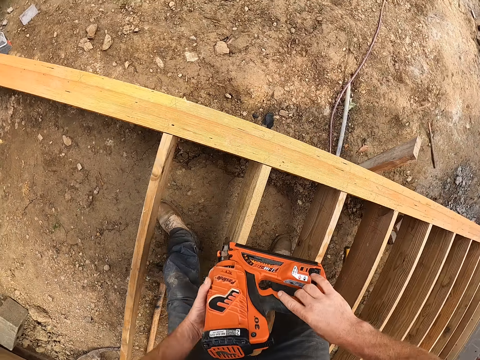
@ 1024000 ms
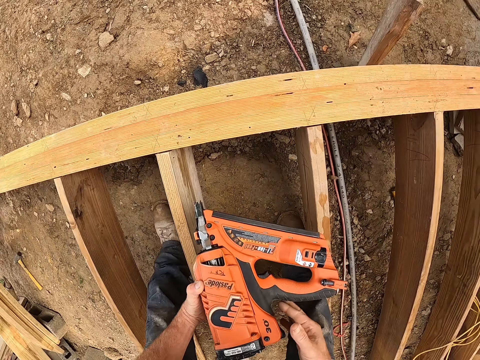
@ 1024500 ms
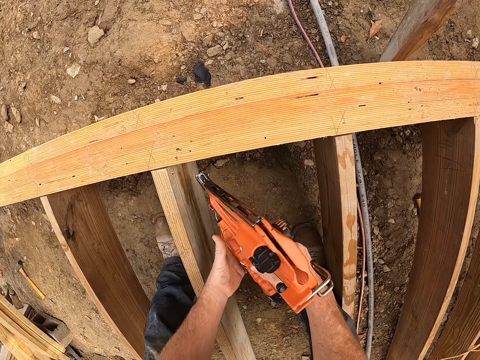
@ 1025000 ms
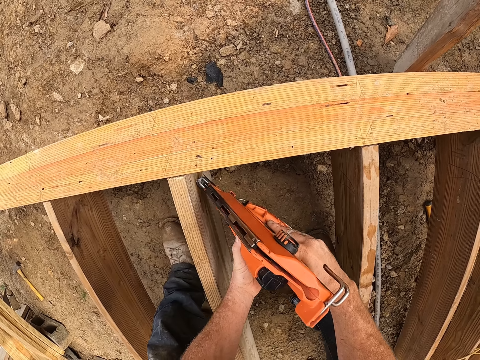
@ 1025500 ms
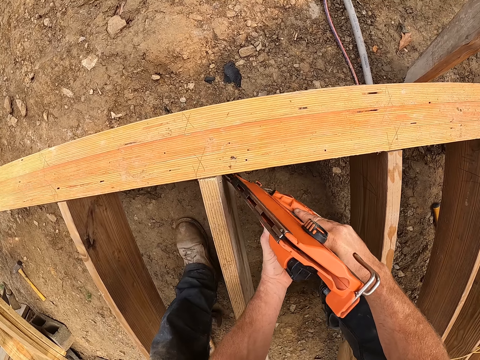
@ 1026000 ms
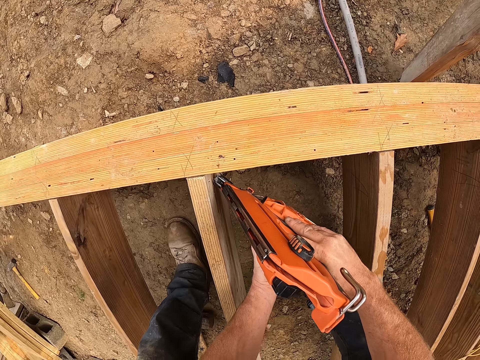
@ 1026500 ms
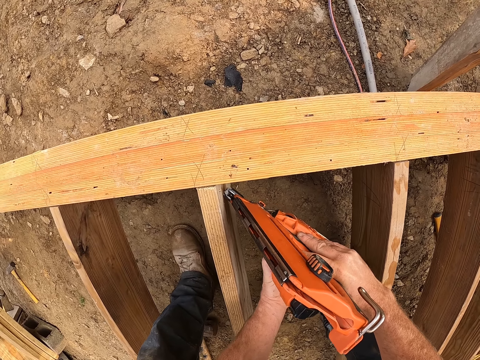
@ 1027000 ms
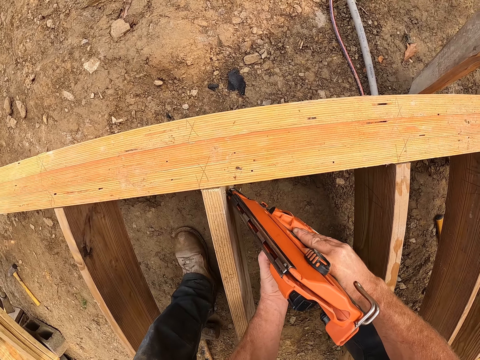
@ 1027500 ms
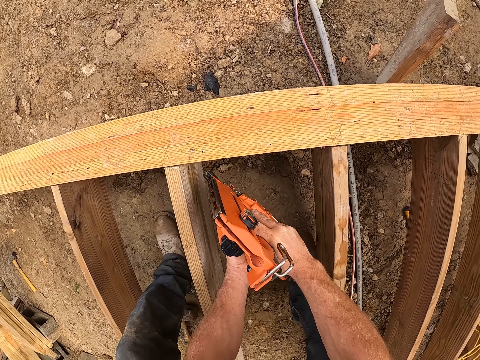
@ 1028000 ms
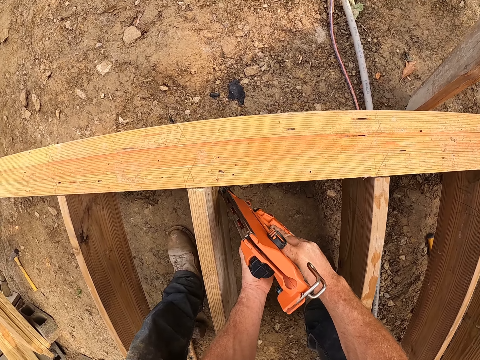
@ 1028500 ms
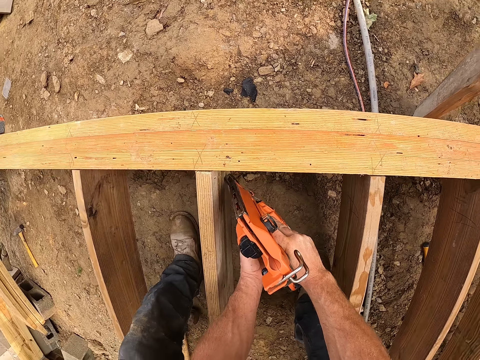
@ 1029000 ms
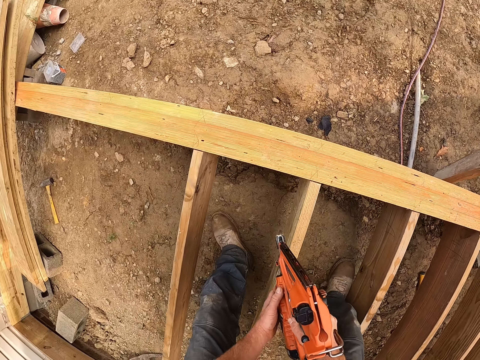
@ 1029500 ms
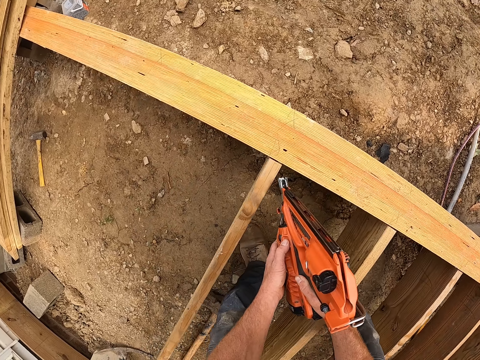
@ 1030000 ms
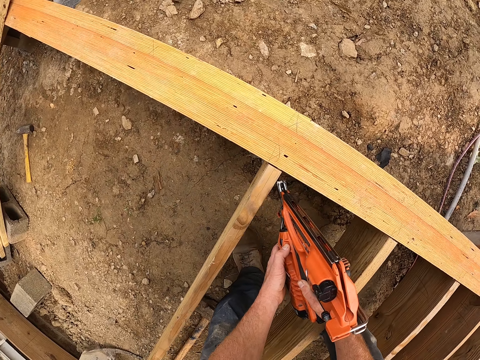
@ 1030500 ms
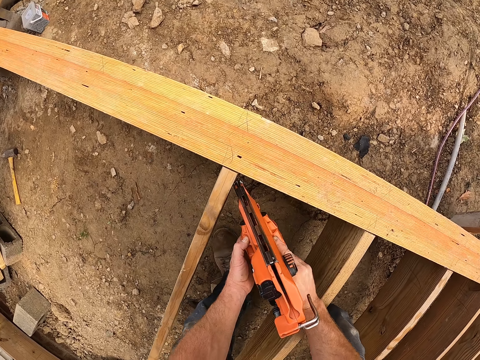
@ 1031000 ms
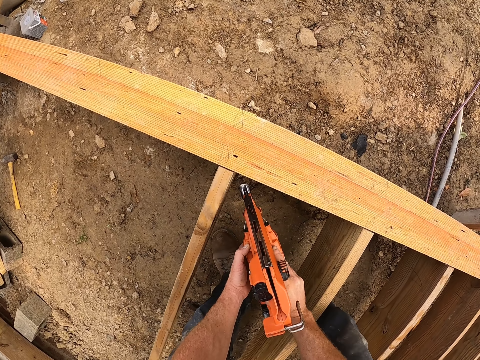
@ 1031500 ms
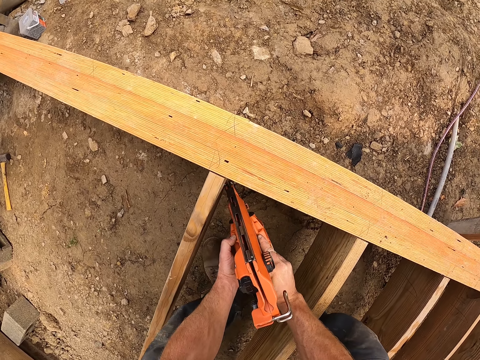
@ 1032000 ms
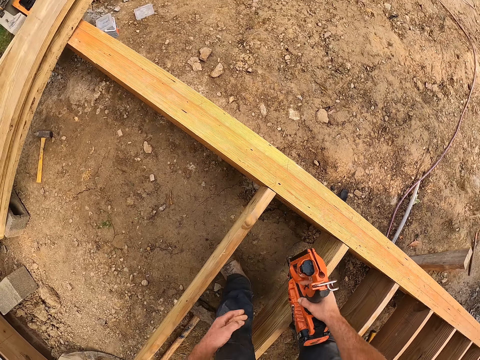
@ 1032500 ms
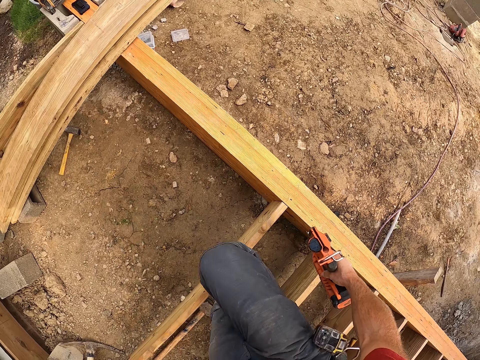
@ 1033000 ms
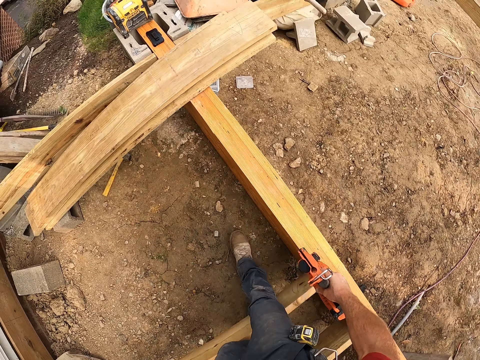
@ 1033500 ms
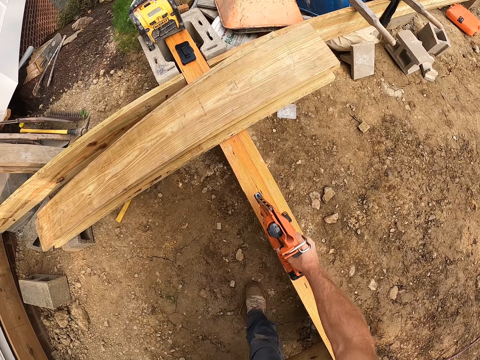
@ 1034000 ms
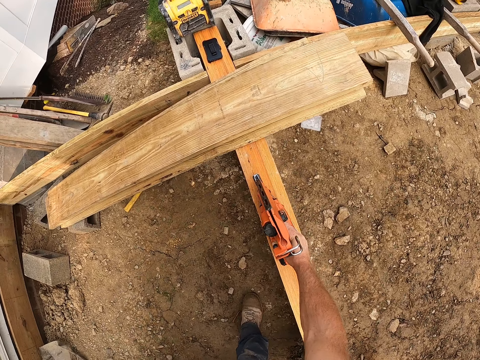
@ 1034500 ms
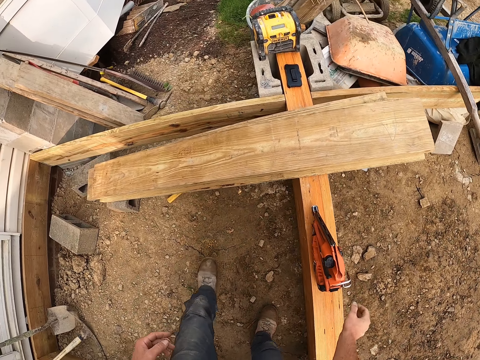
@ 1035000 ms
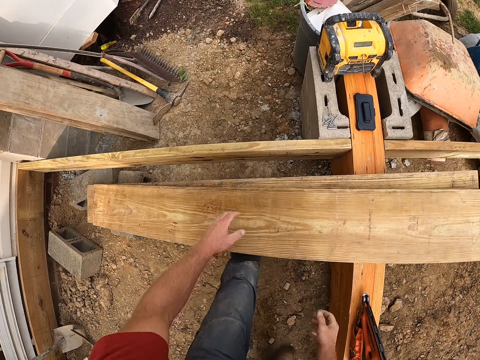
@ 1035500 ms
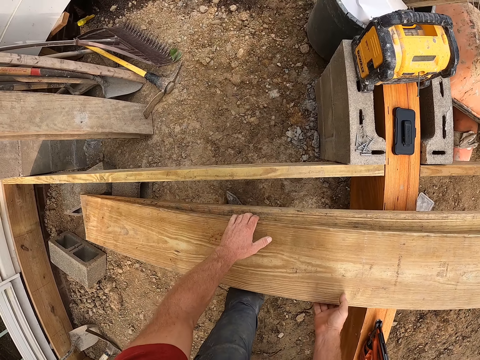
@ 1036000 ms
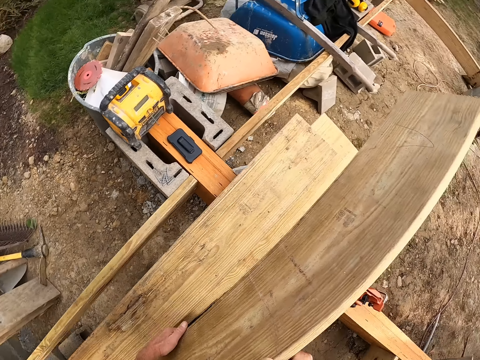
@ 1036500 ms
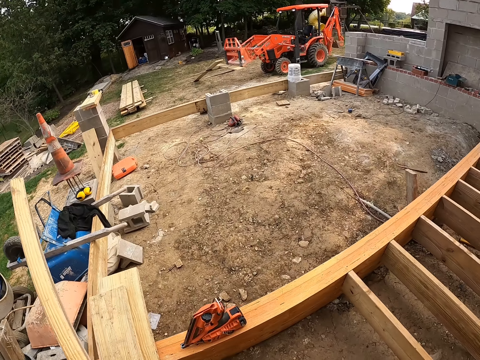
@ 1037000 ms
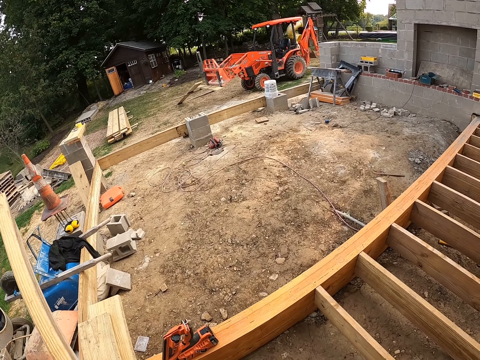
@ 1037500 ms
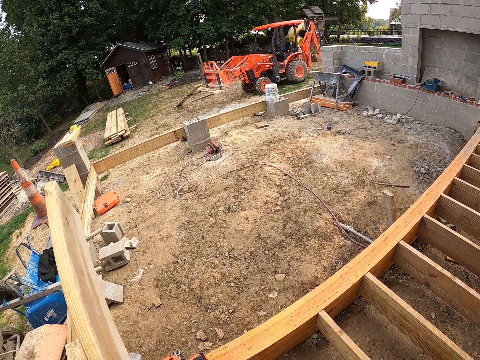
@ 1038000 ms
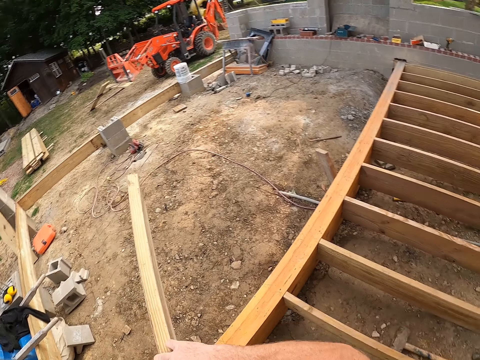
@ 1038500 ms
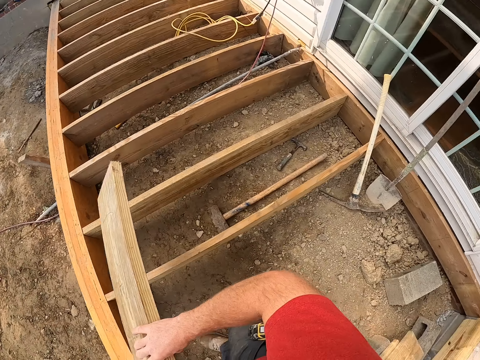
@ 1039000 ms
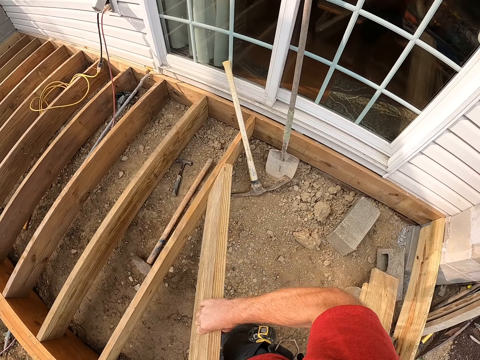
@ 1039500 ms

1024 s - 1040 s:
The camera wearer holds the nail gun. They screw the wooden plank to the wooden frame with the drill machine. They walk around the wooden foundation. They drop the drill machine on the wooden frame. They carry a wooden plank or piece of wood and pick up the piece of wood. They turn around.

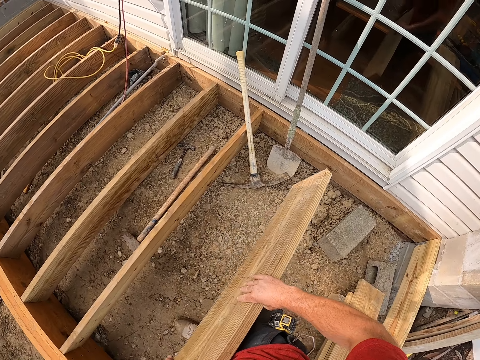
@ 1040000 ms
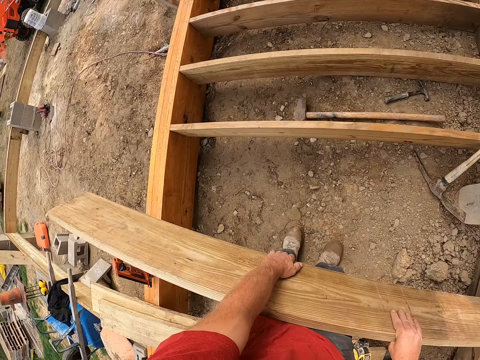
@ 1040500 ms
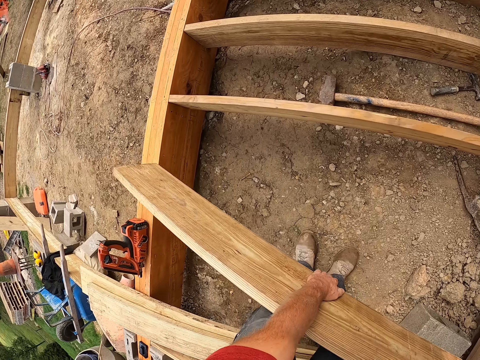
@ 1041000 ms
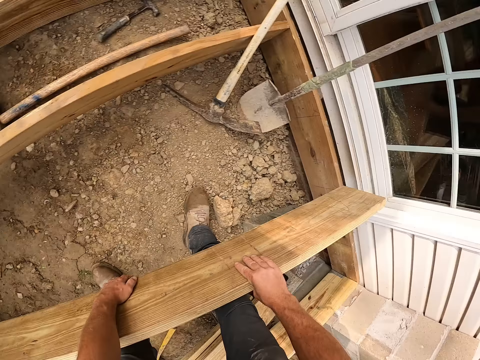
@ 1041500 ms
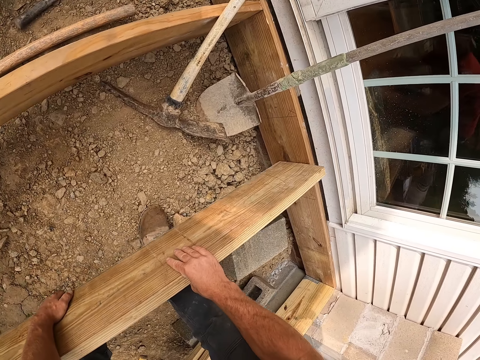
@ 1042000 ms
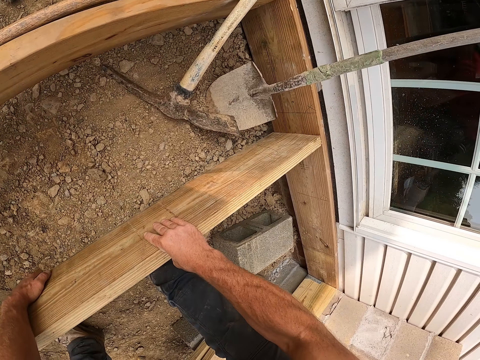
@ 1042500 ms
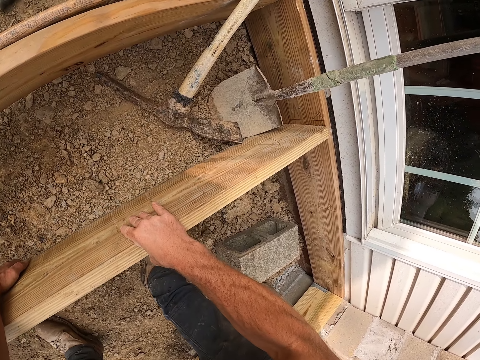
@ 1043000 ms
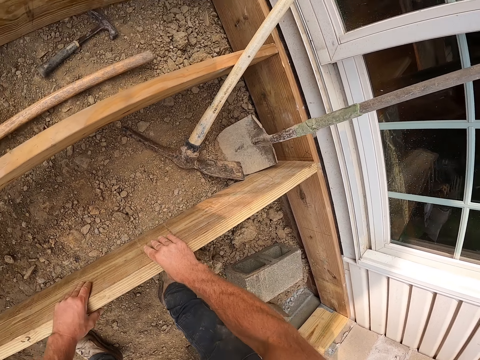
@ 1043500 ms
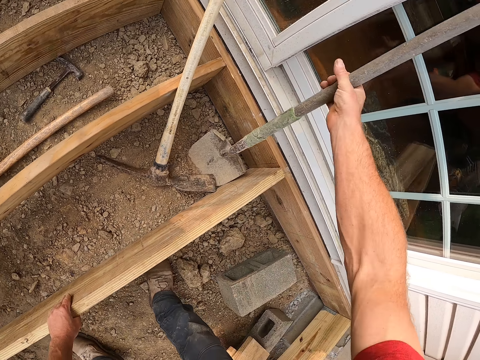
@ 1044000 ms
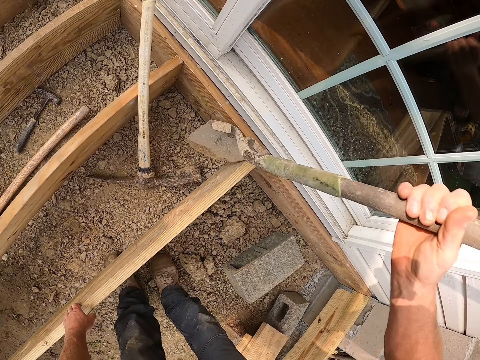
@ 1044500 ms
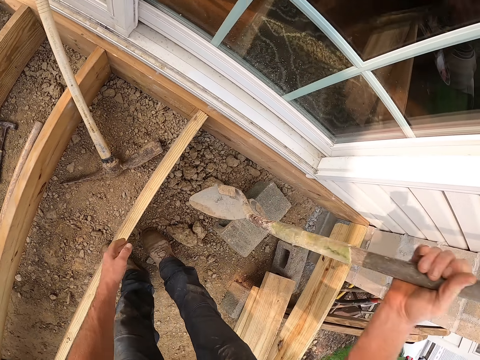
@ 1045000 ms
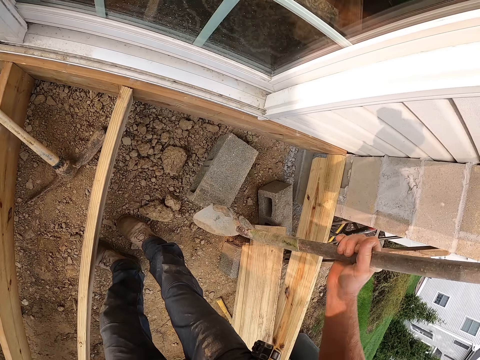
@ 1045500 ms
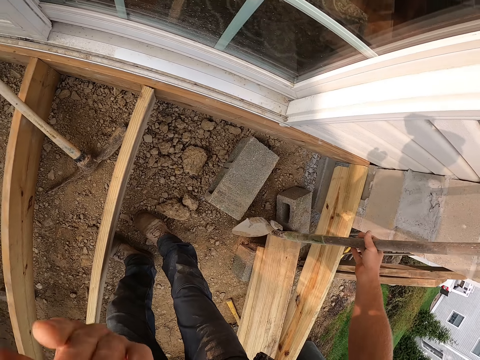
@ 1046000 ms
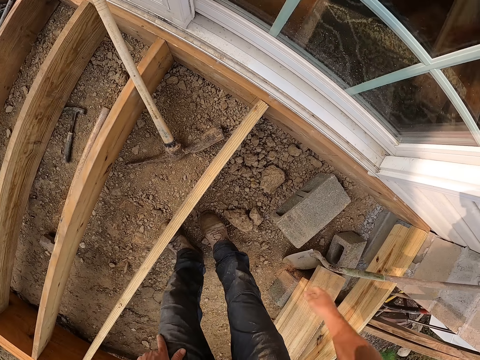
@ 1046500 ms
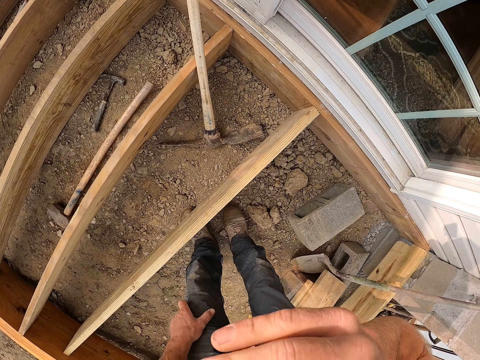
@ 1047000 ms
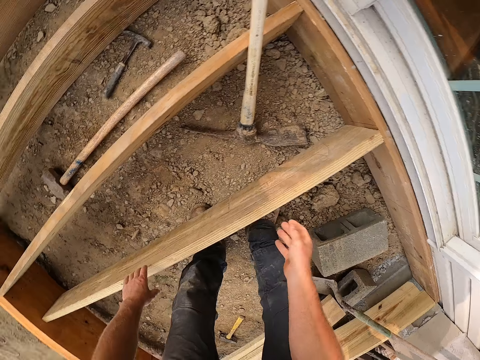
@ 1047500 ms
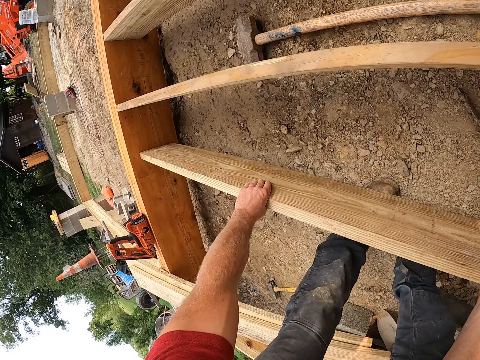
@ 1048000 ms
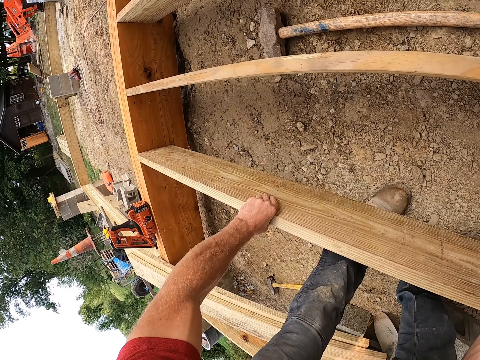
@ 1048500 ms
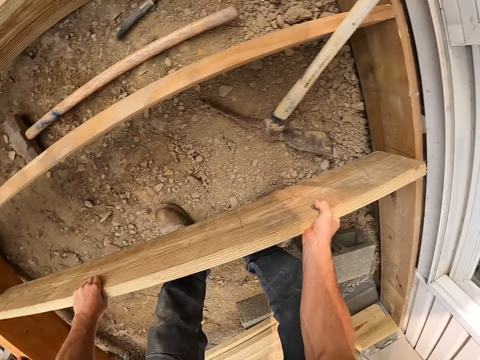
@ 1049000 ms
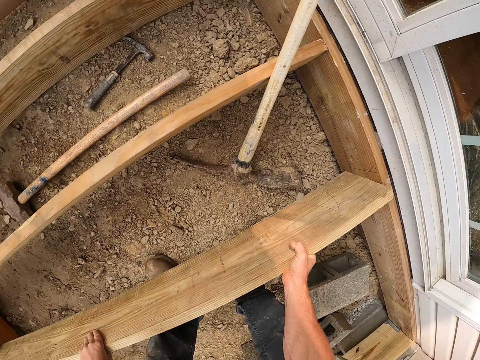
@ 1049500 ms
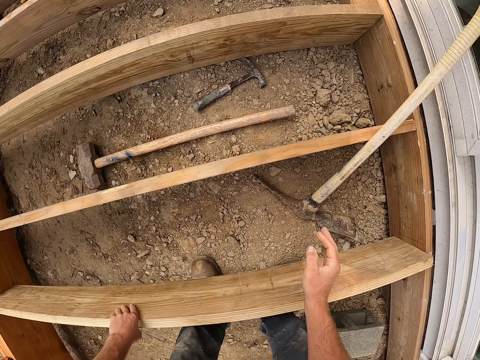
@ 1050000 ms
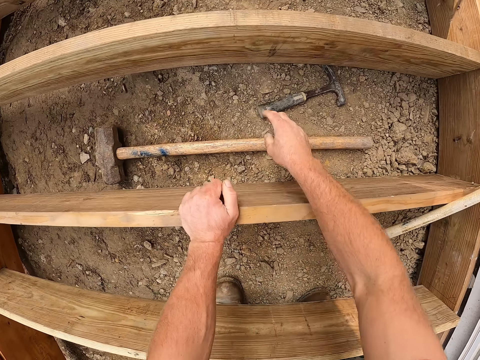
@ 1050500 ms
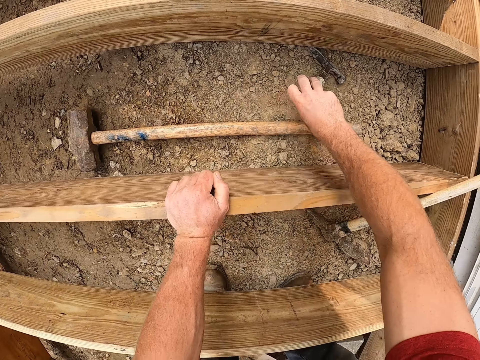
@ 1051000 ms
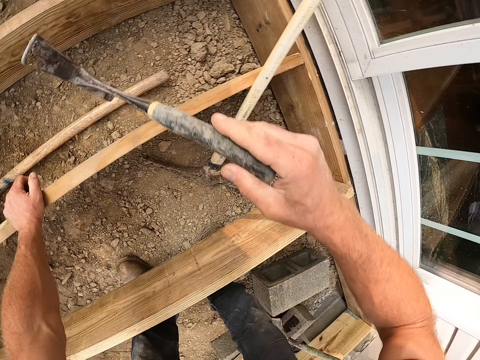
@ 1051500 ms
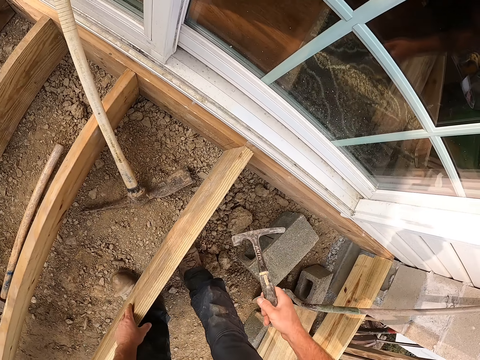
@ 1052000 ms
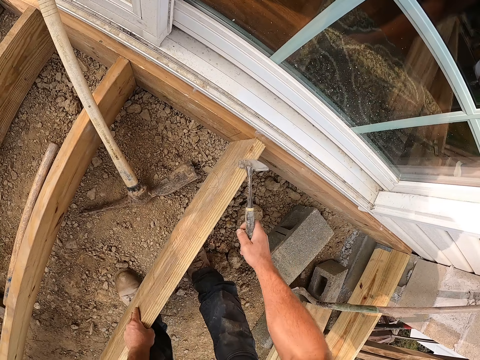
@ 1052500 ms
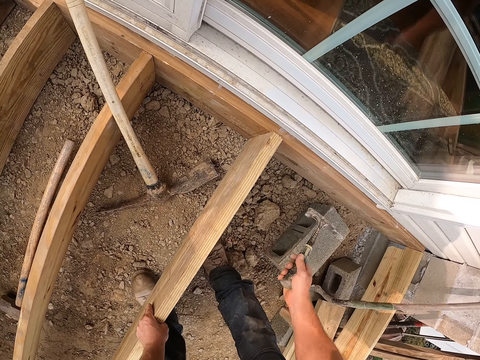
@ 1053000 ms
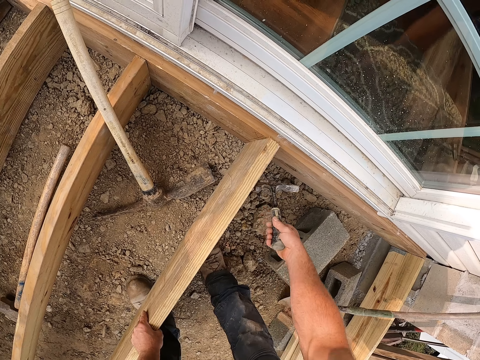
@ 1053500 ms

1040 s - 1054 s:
The camera wearer places the wooden plank between the wooden frame. He moves the shovel or spade on the ground. He holds the spade and lifts the spade. He touches his face with his left hand. He places the spade on the side of the house. He touches his face with his right hand. He holds something. He bends down and fits the wood into the wooden foundation. He holds a piece of wood. He picks up the hammer from the ground. He holds the piece of wood. He hits the hammer on the wooden plank.
